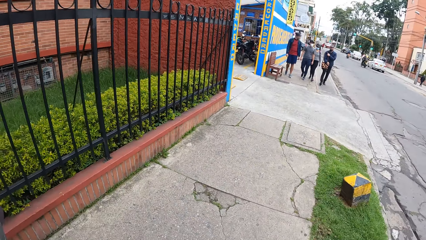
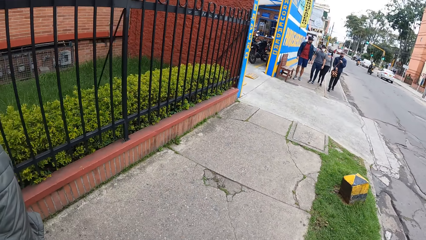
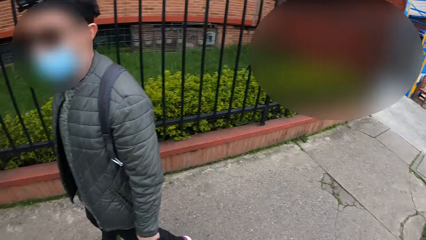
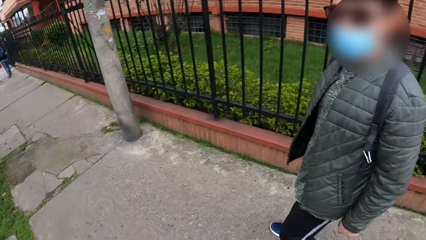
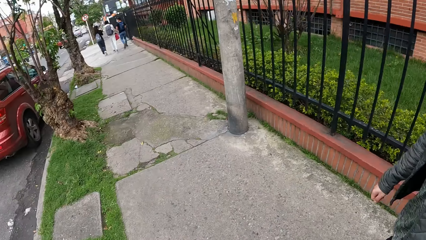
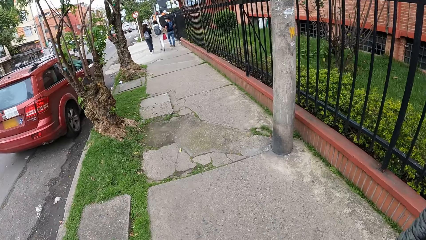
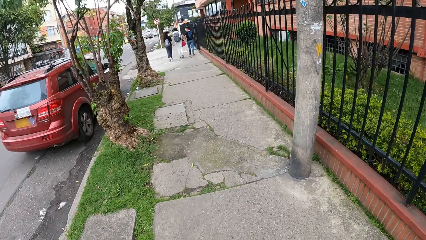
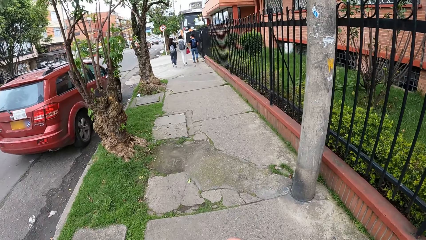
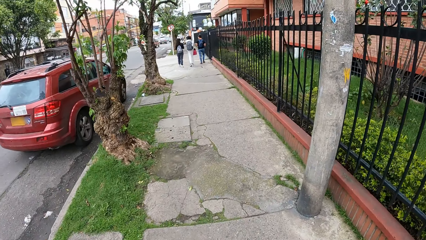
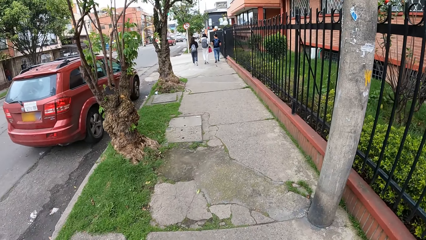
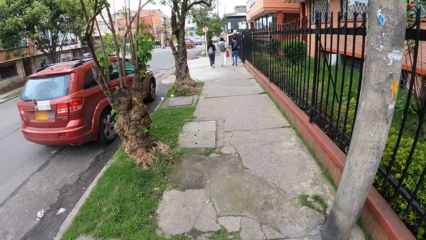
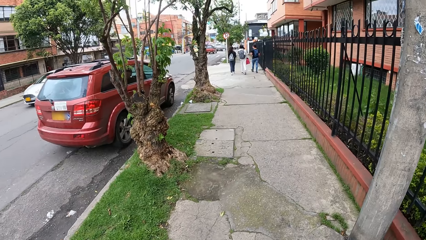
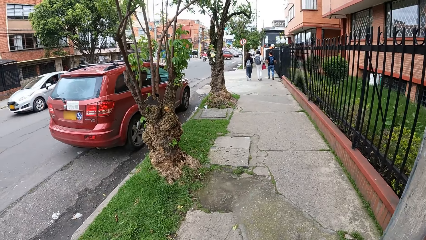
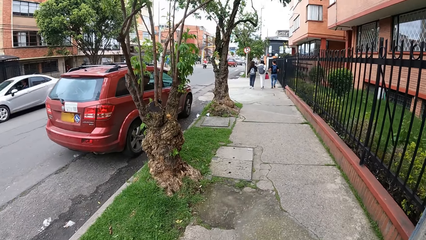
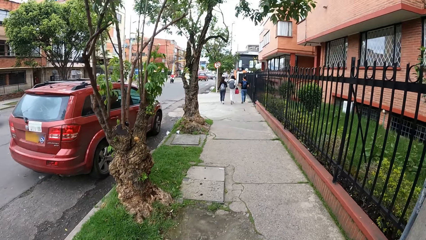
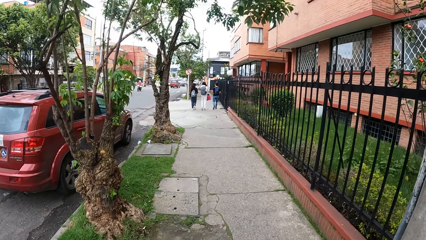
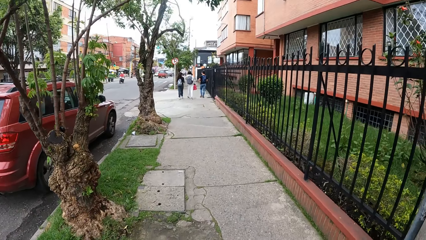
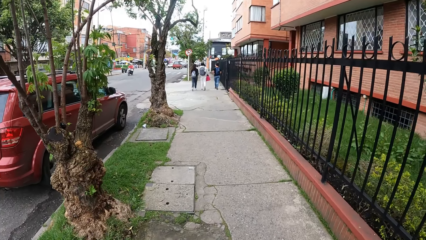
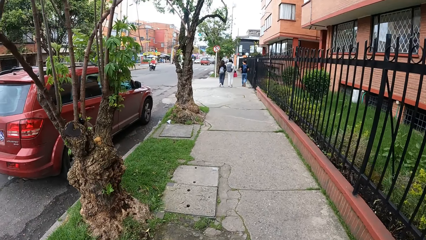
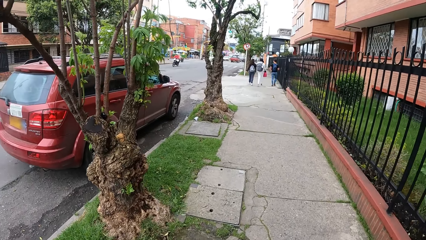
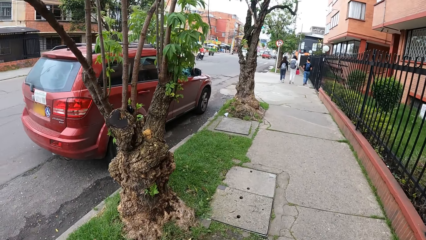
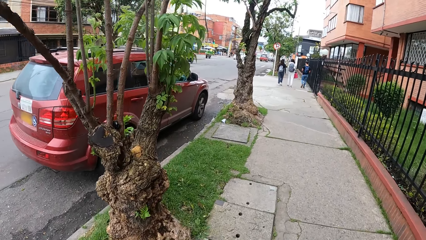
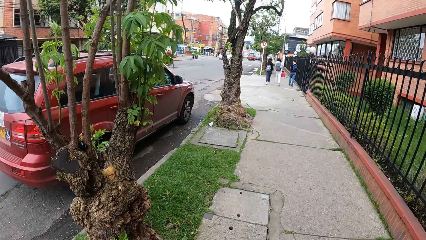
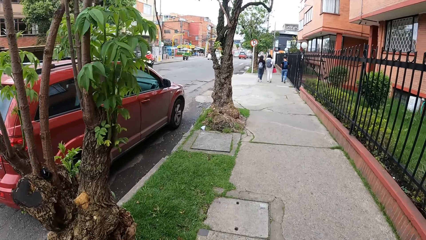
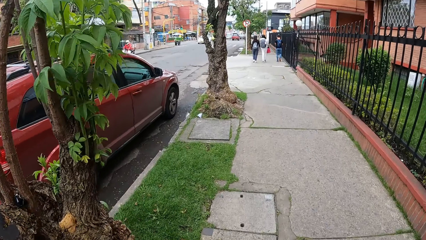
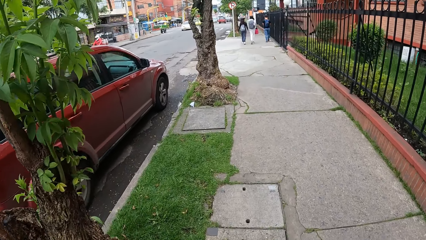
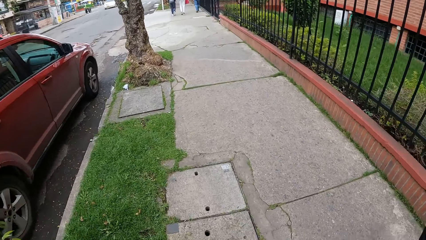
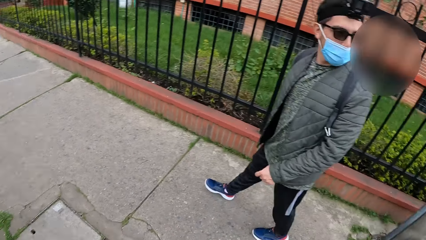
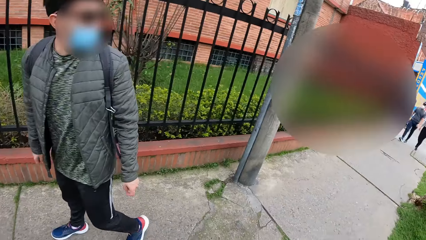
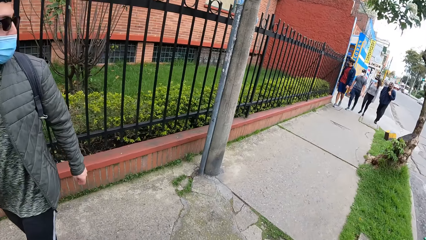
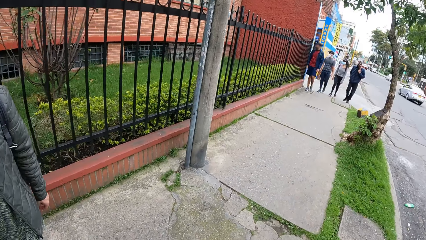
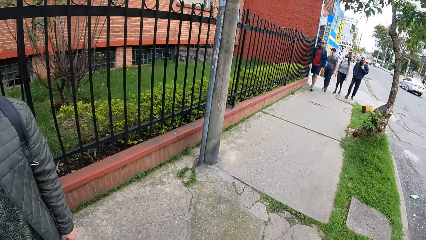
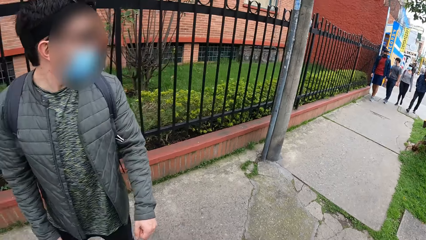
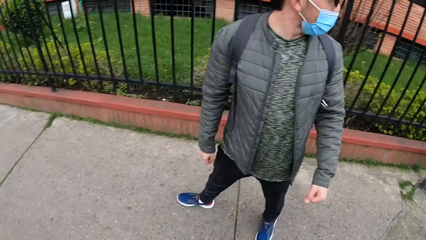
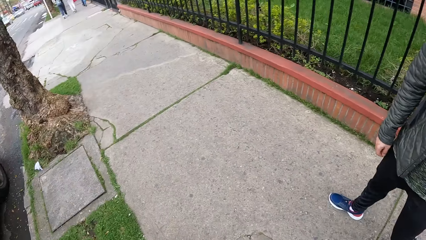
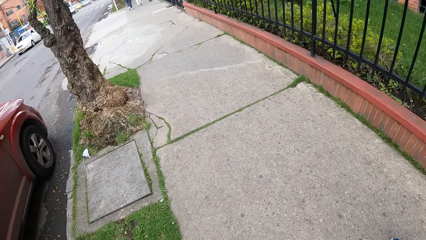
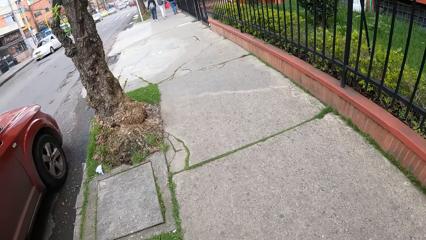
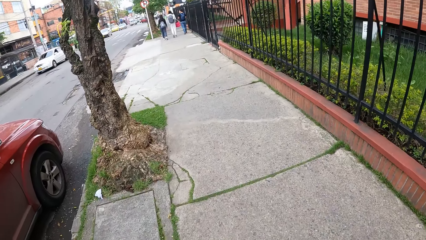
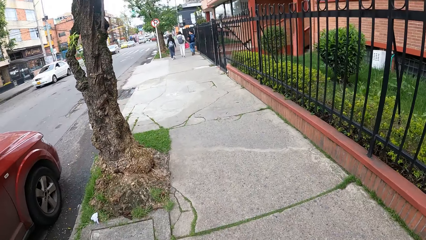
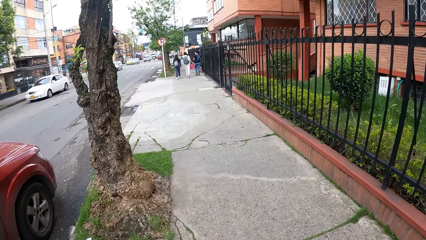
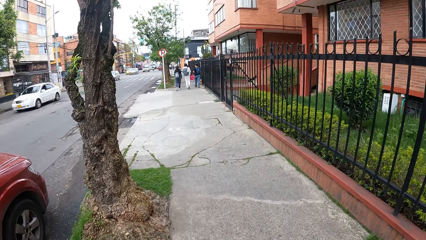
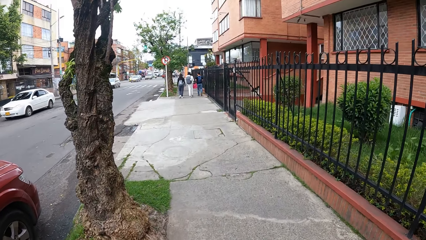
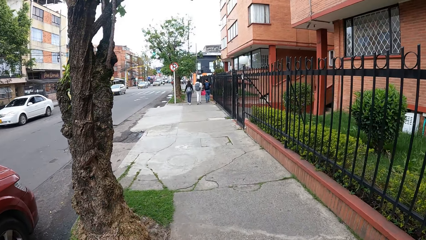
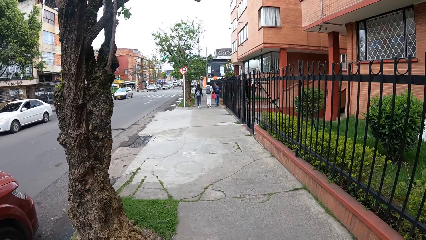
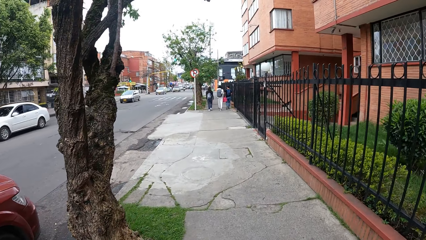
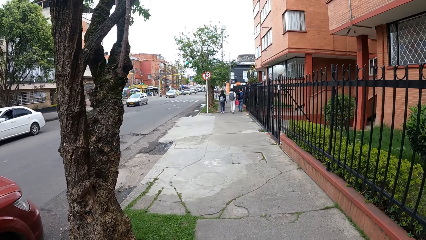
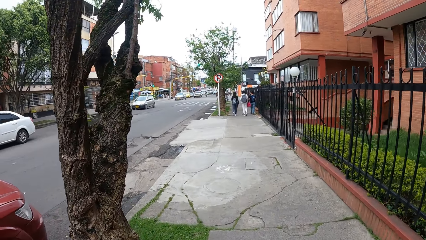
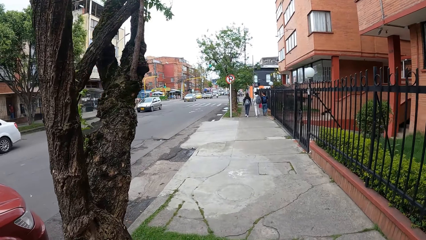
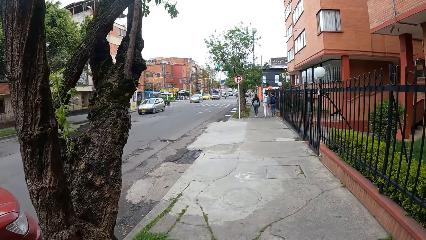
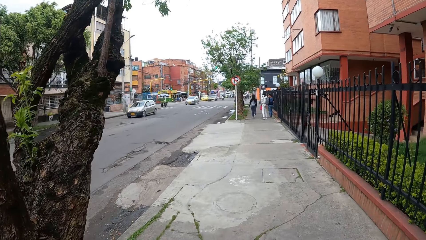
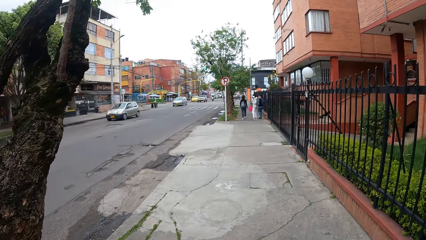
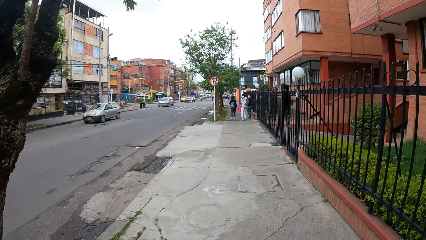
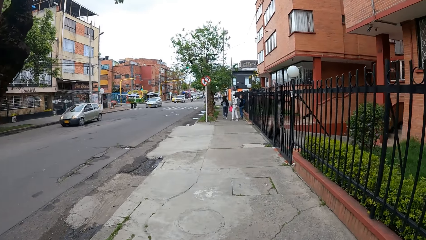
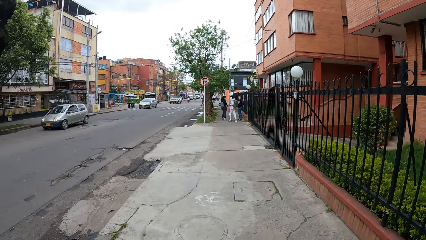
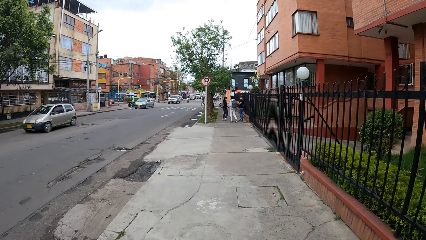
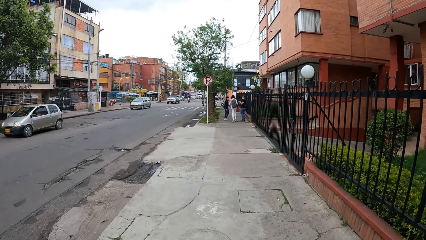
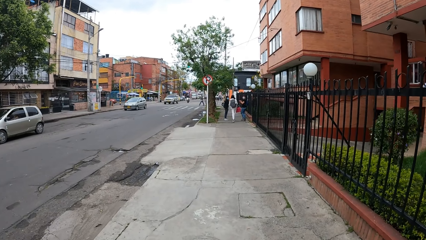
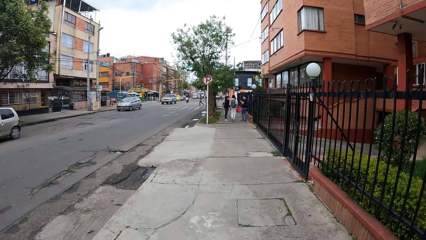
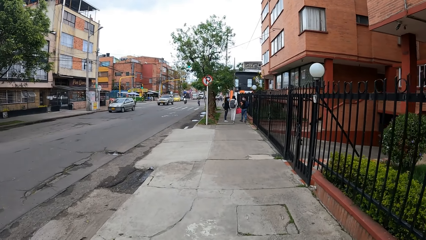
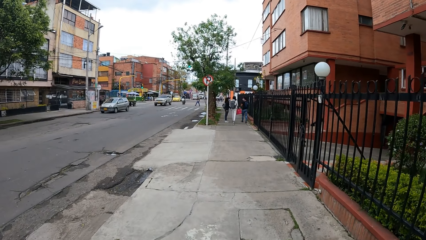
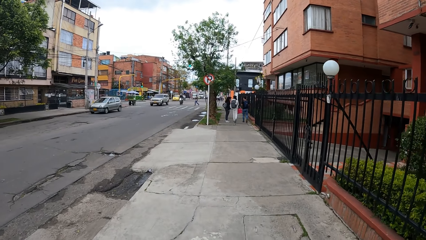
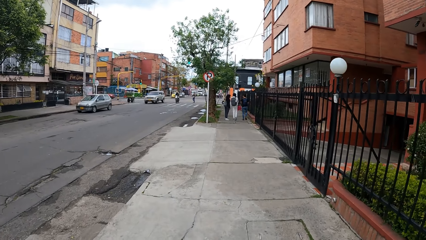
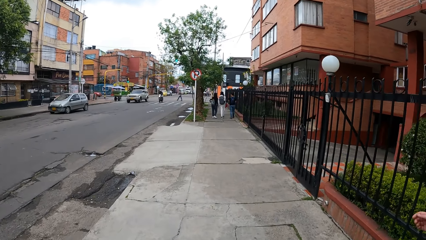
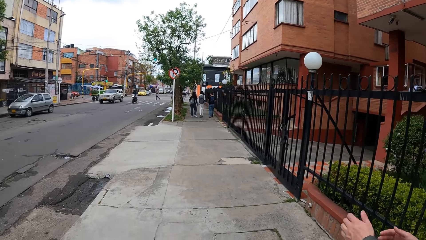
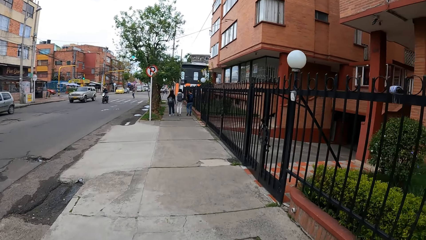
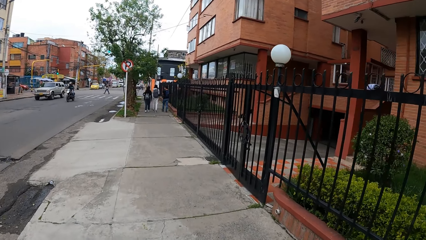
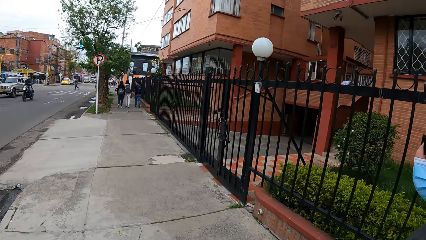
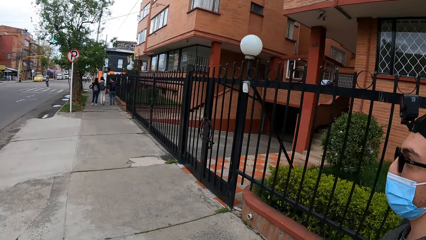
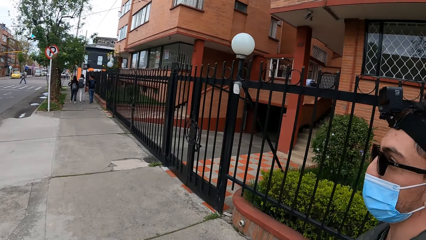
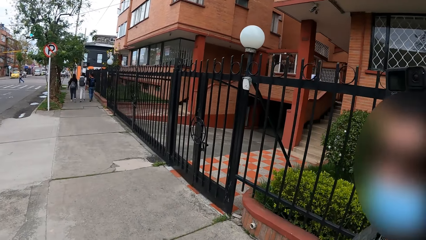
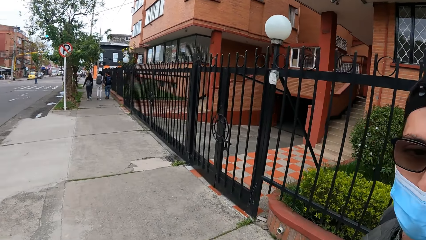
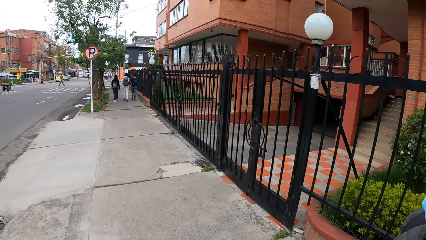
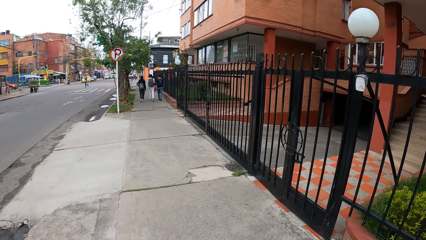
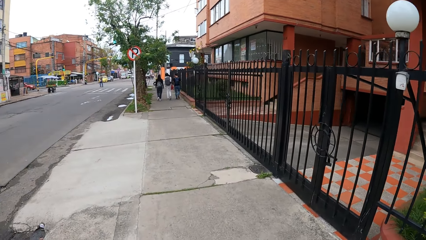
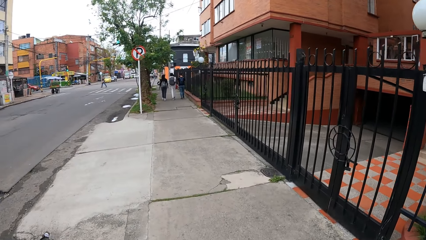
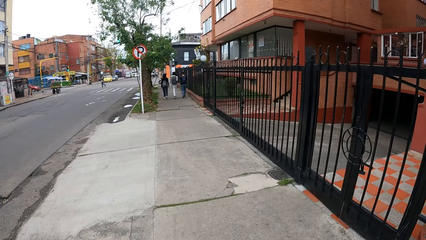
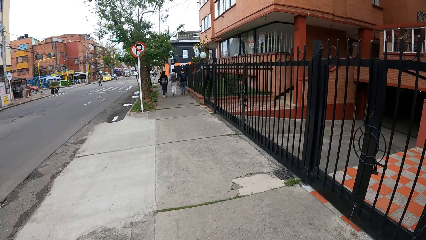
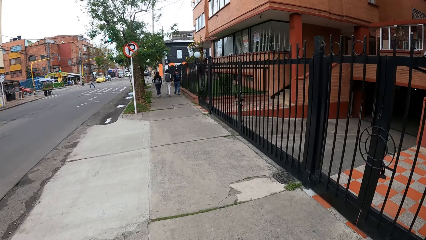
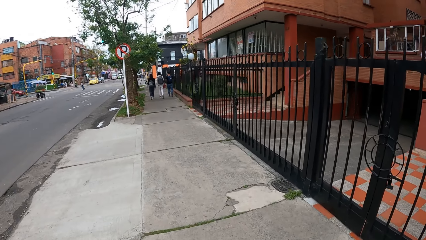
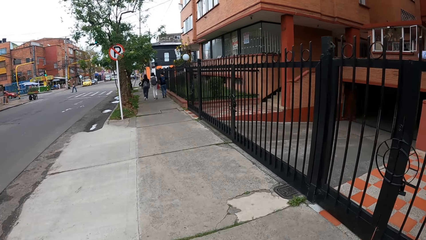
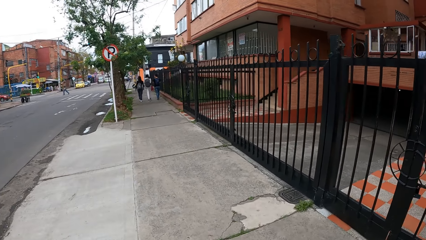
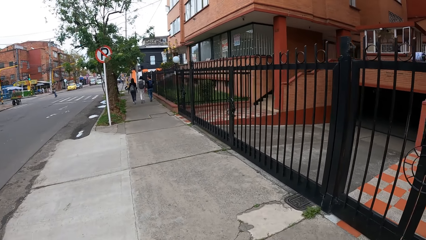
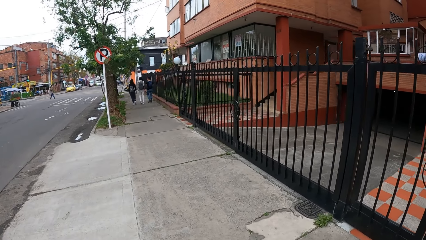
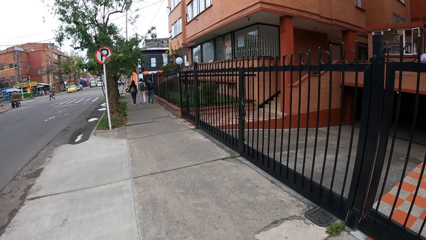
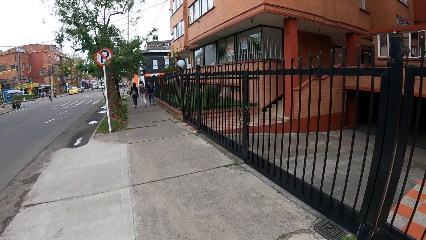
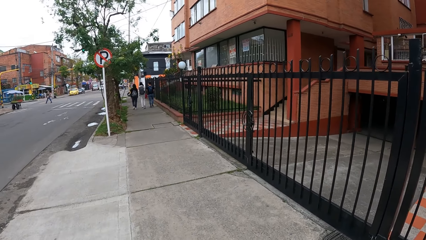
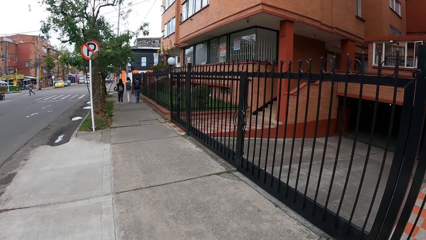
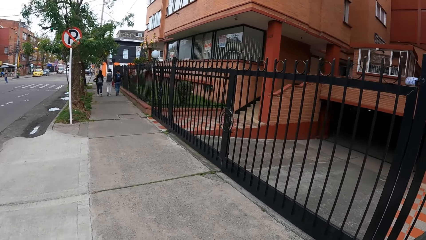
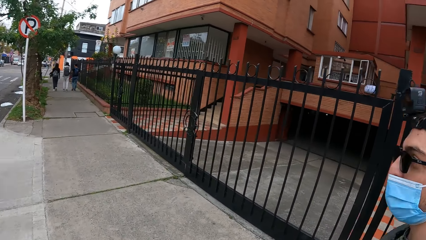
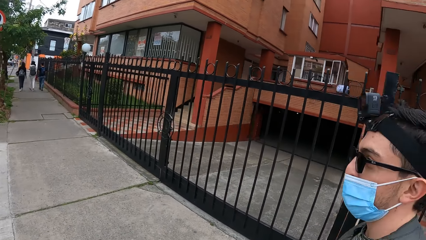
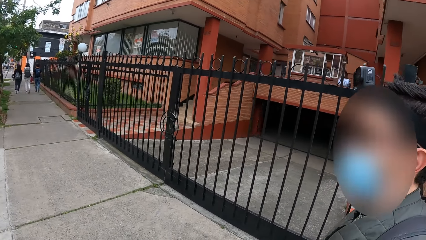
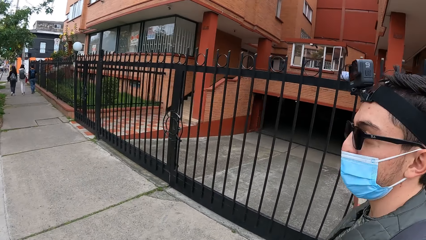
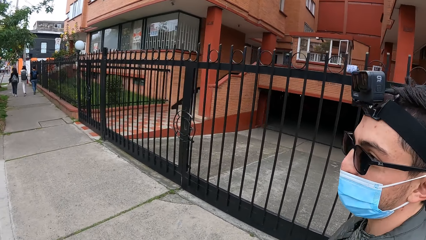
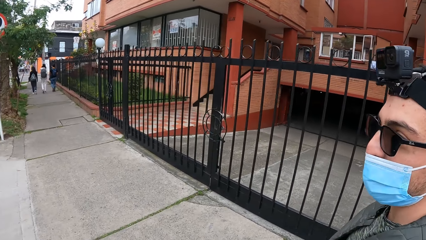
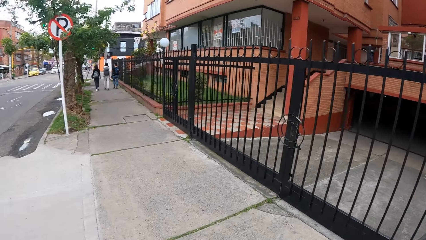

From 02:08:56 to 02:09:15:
The camera wearer looks back. They walk in the street. A white car drives past the camera wearer. The camera wearer looks back. The white car drives past the camera wearer again. The camera wearer walks in the street. A silver car drives past the camera wearer. This happens again. A man rides a motorcycle past the camera wearer.
